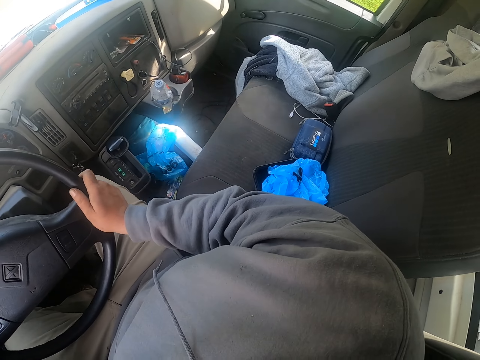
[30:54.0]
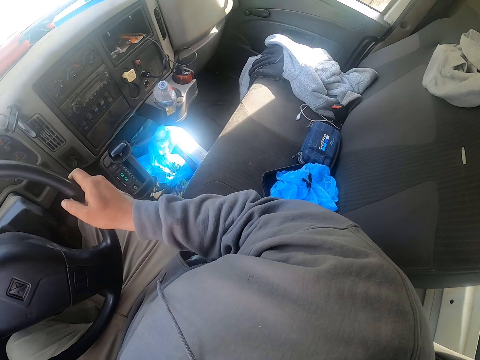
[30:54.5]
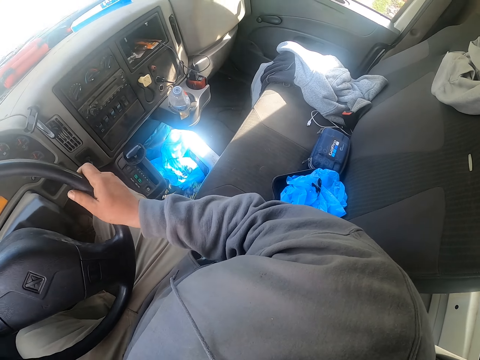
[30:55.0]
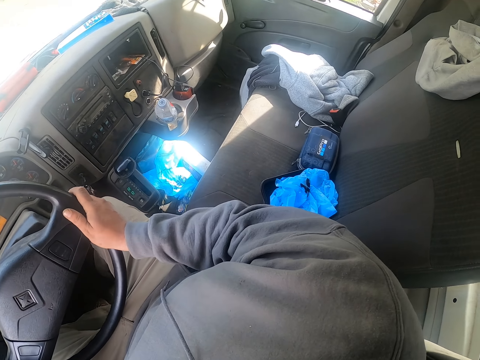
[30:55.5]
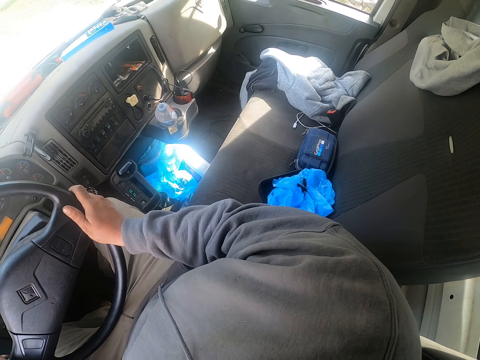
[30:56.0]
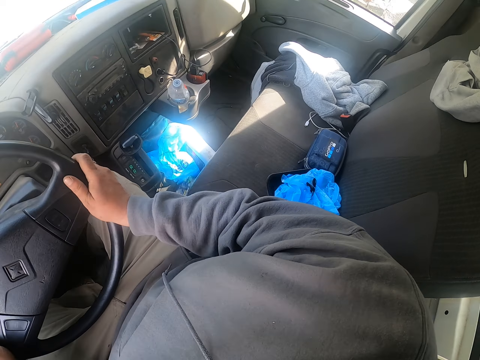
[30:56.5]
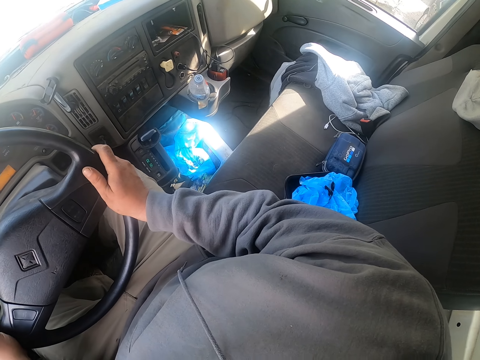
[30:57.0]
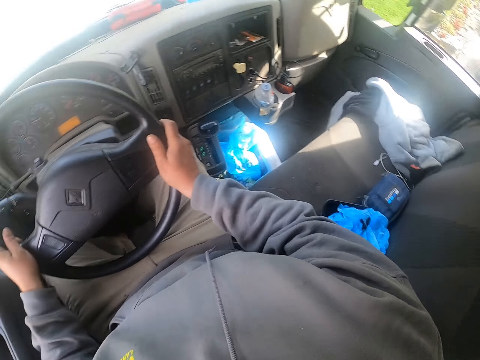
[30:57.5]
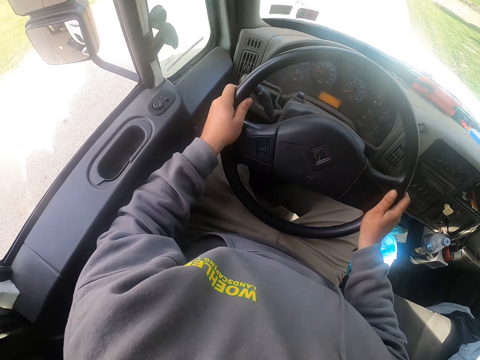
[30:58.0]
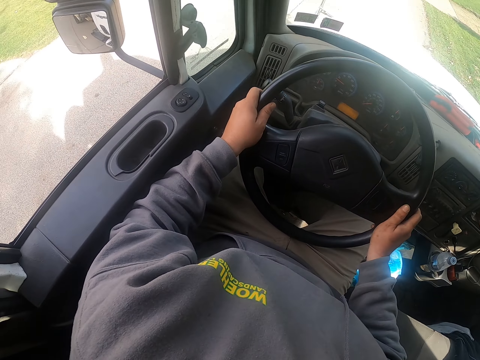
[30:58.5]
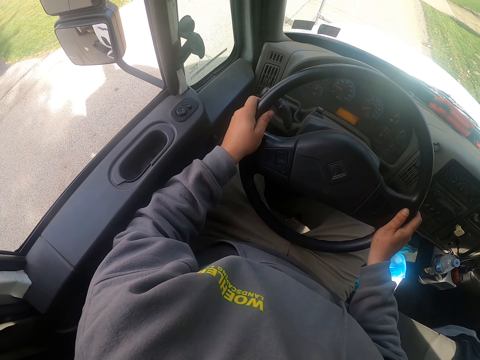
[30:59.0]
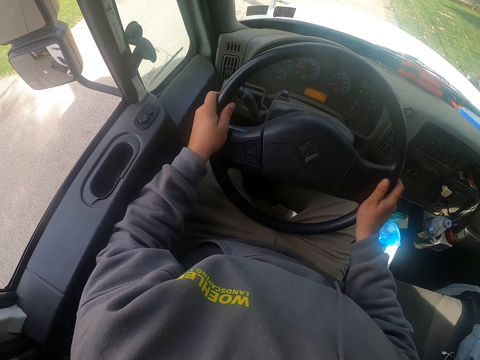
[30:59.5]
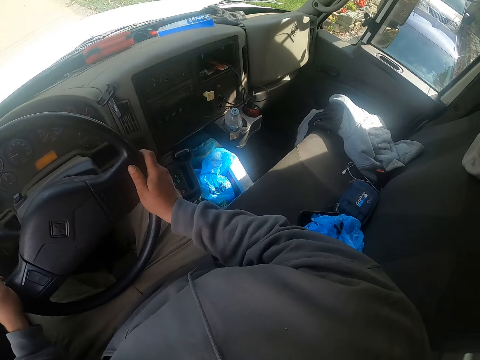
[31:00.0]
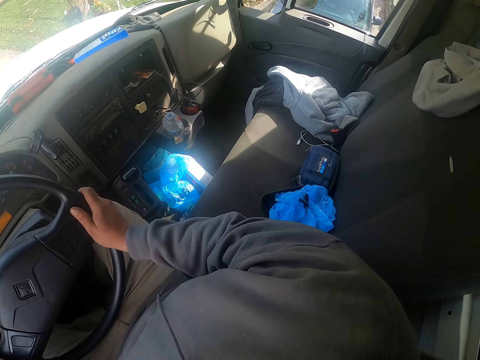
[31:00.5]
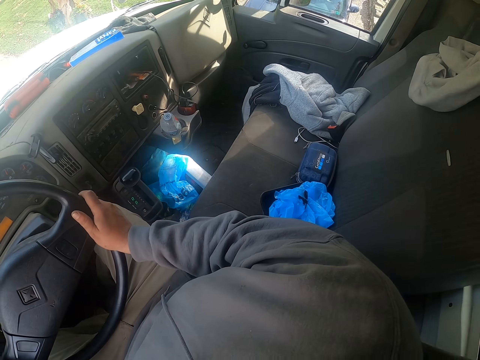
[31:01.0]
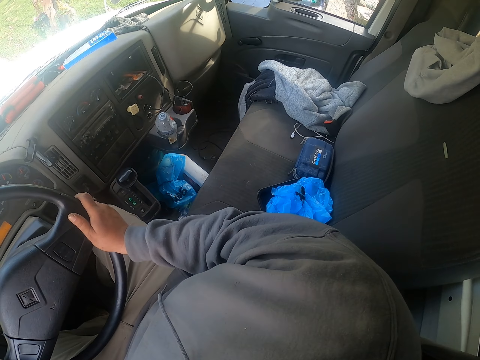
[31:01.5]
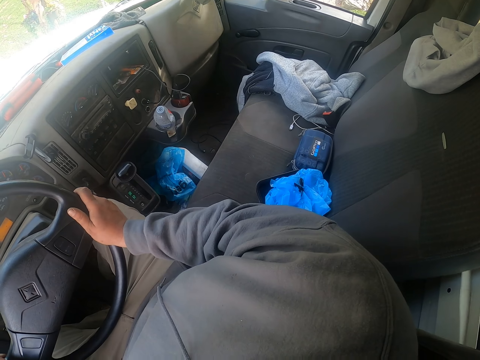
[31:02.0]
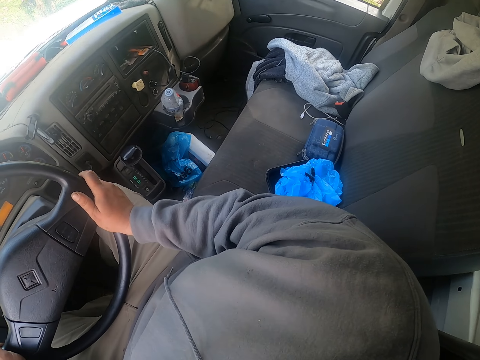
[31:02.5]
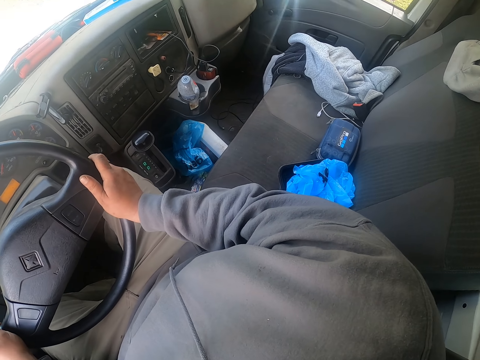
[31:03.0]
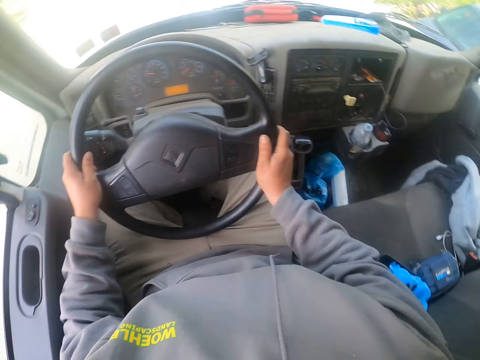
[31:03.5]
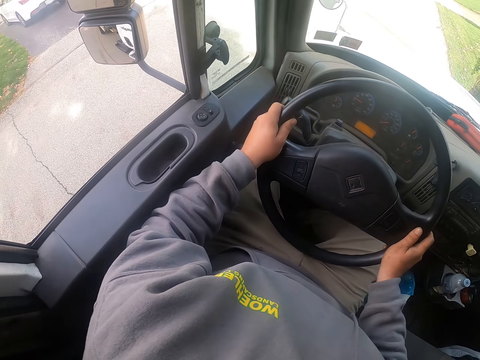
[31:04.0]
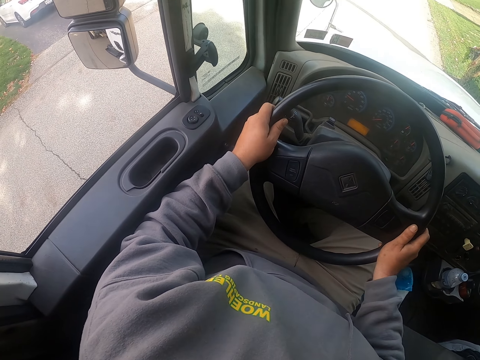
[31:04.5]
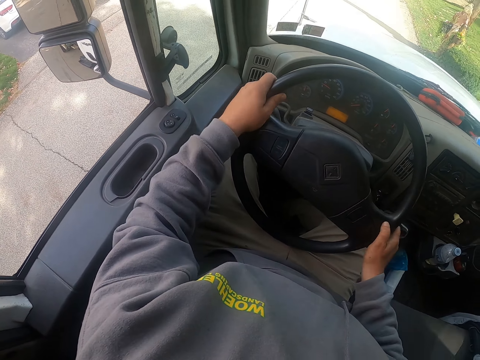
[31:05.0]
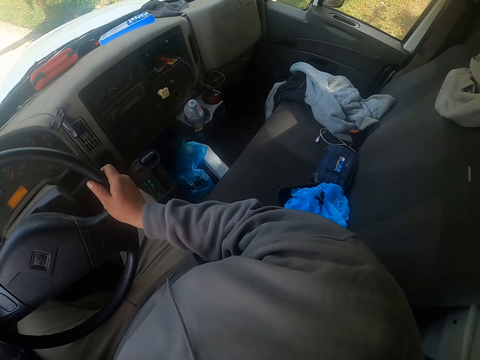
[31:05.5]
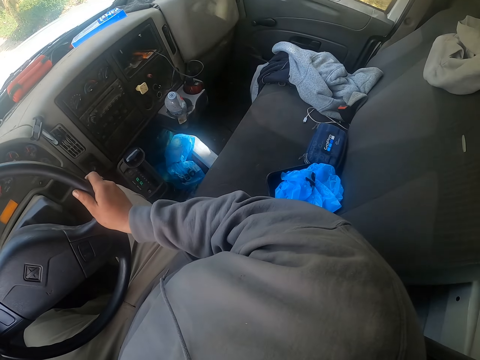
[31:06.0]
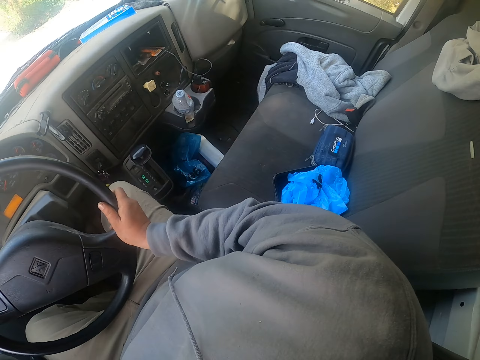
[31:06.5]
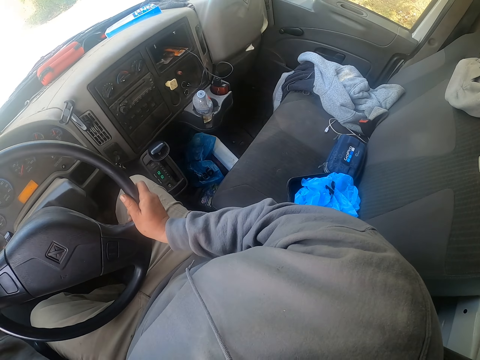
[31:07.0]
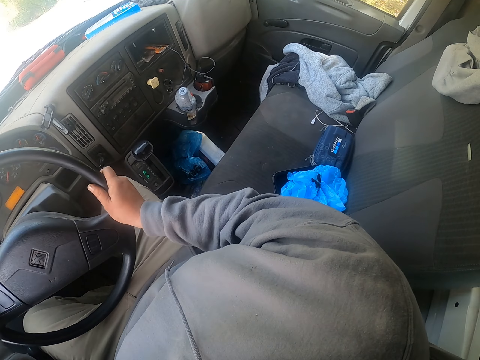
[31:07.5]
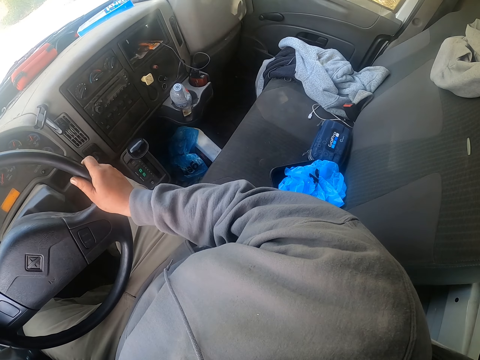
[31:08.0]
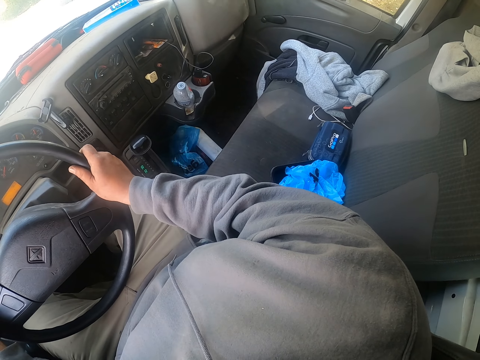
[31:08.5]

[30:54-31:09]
The camera wearer drives the truck. They look from side to side. They drive the truck.

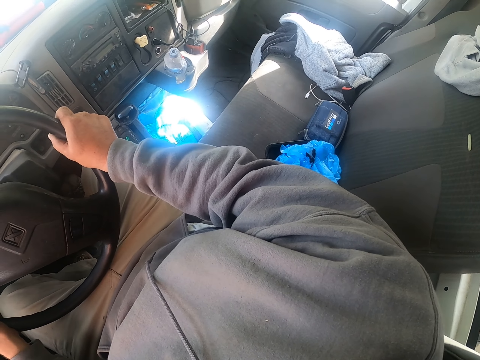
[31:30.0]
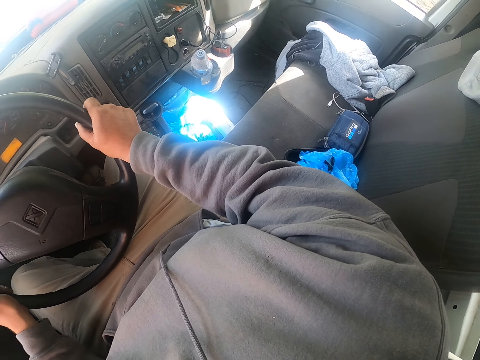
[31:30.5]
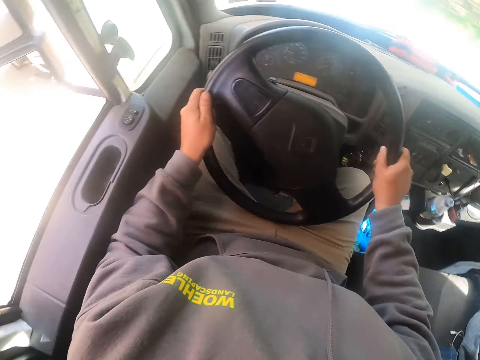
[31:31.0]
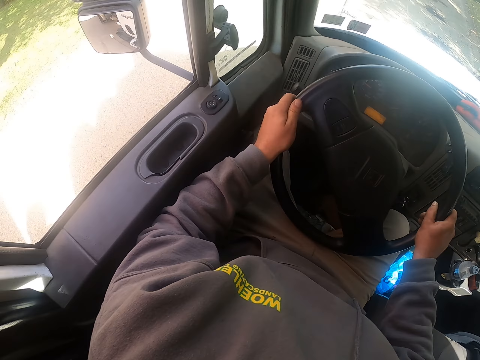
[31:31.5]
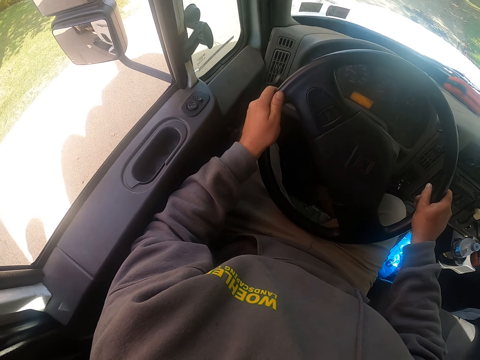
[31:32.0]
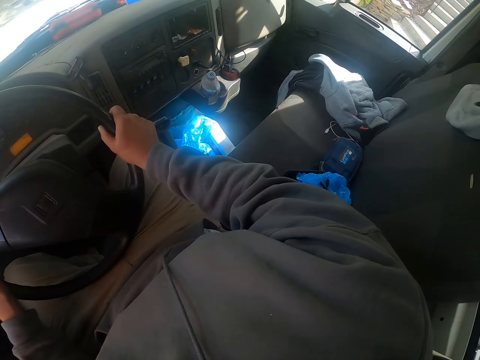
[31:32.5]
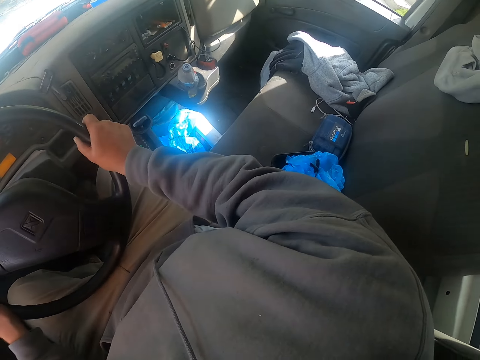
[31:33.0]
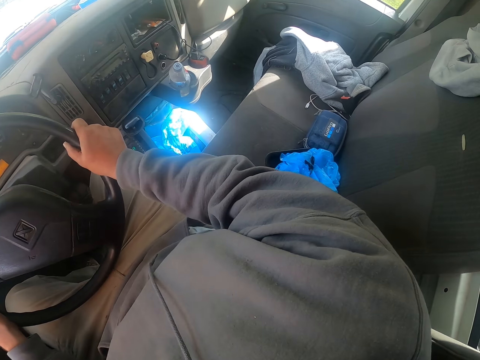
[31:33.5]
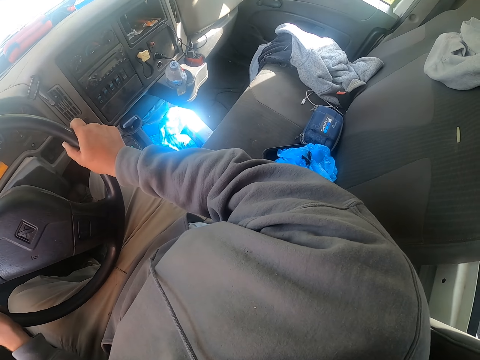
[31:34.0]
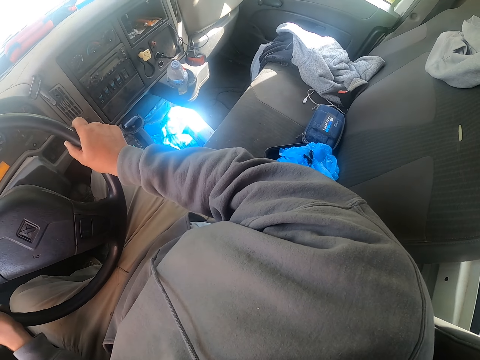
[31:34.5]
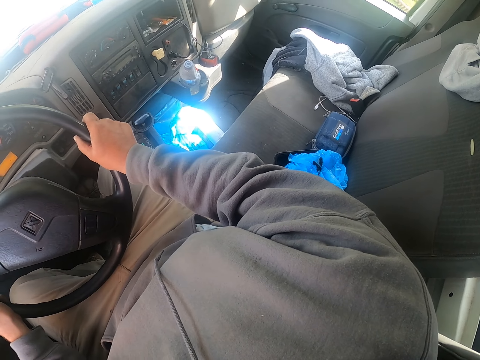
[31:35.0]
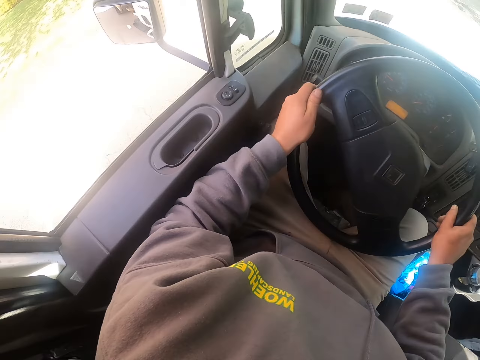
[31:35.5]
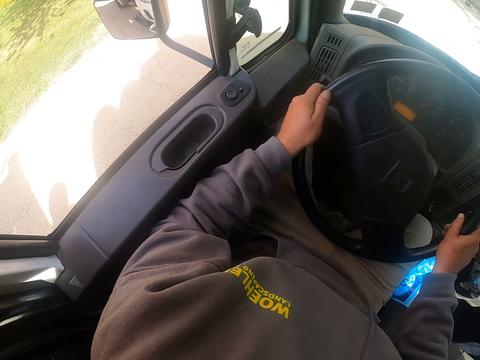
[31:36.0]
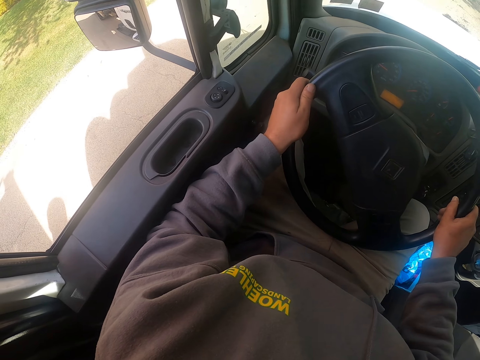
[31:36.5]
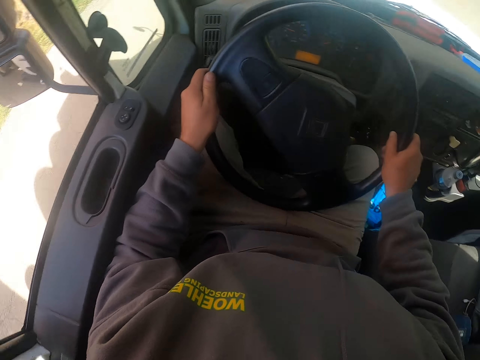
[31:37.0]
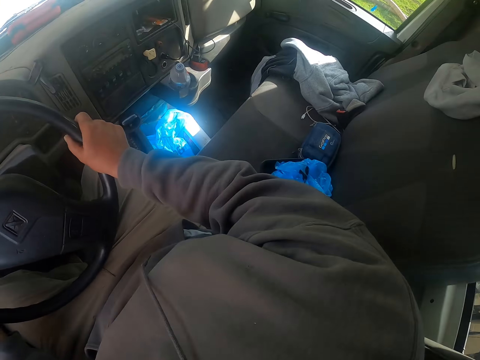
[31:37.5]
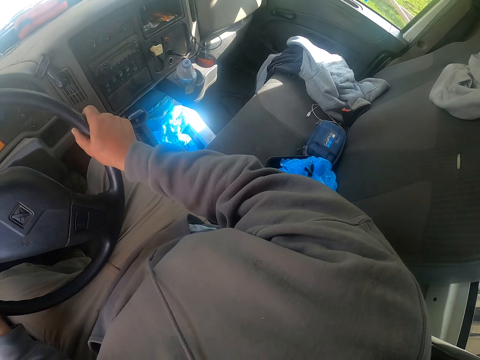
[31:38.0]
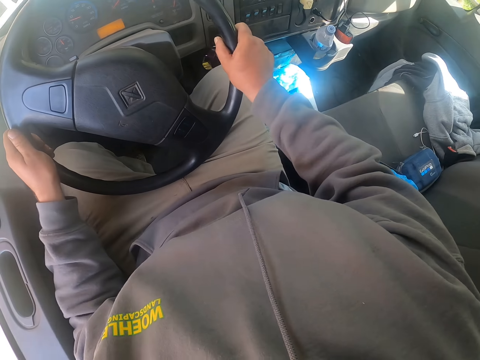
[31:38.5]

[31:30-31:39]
The camera wearer looks from side to side. They drive the truck.

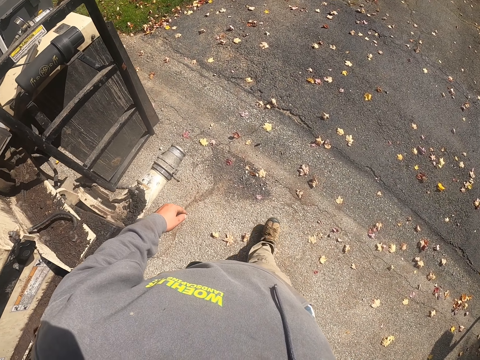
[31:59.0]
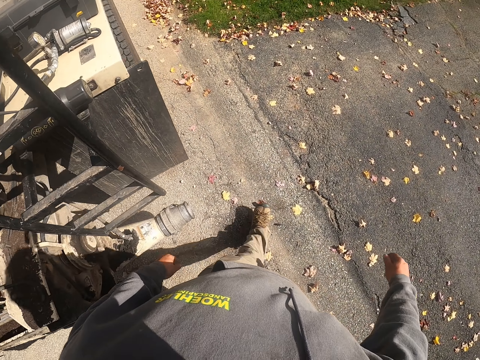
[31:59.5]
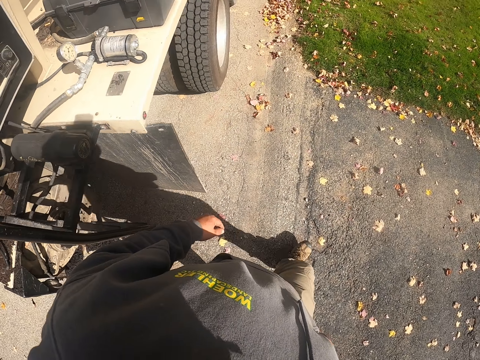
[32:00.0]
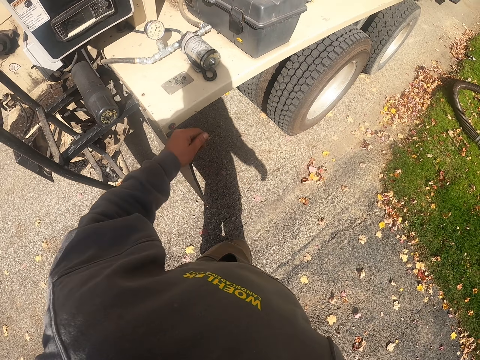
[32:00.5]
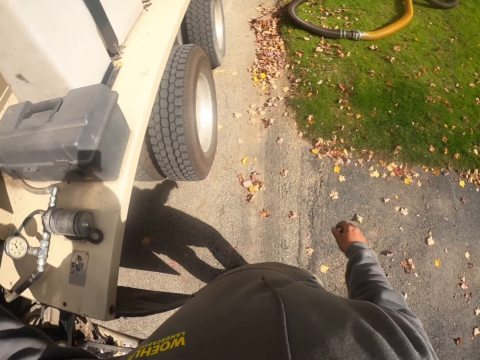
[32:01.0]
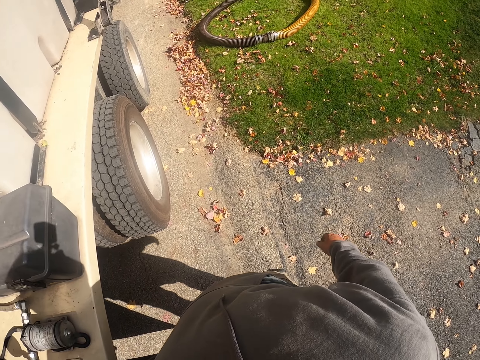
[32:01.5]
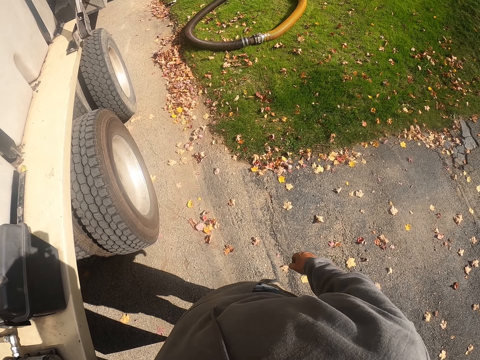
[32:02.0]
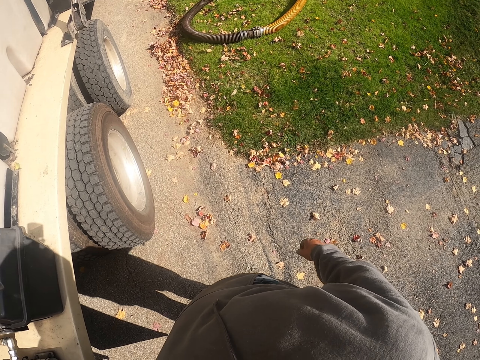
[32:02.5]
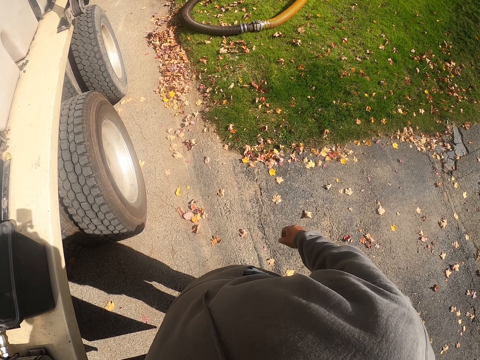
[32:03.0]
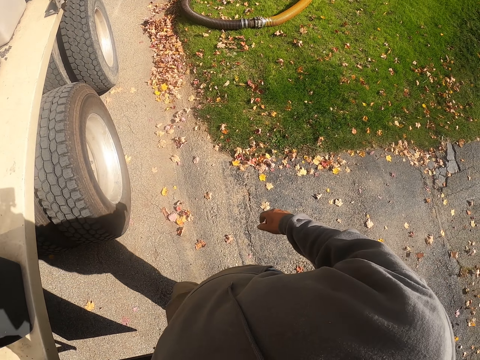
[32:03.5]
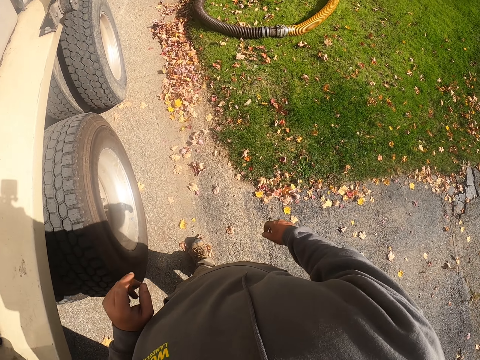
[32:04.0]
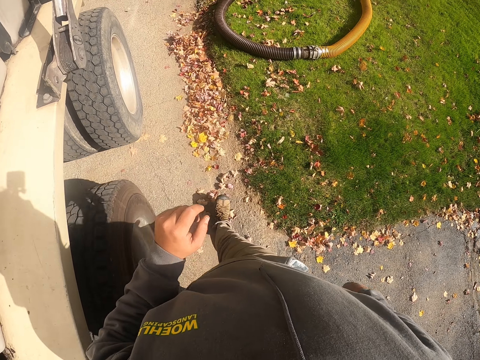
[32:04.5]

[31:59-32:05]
The camera wearer puts a hand on the truck. They remove the hand from the truck.
